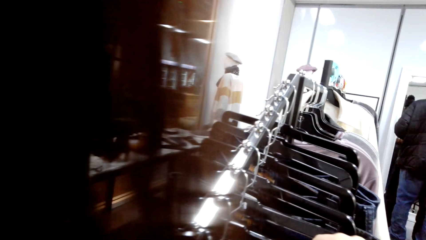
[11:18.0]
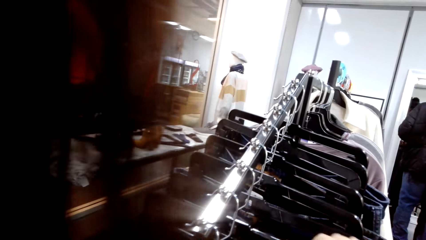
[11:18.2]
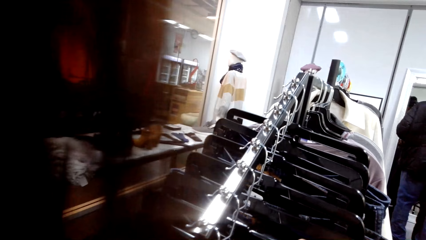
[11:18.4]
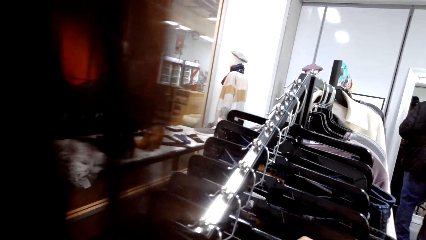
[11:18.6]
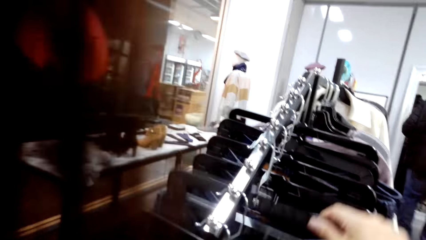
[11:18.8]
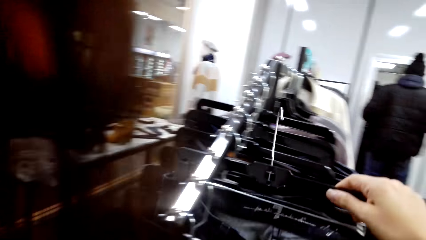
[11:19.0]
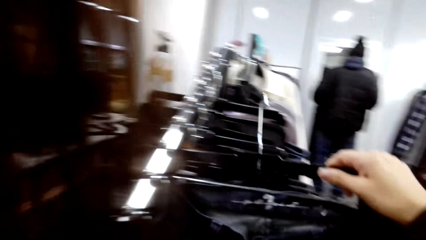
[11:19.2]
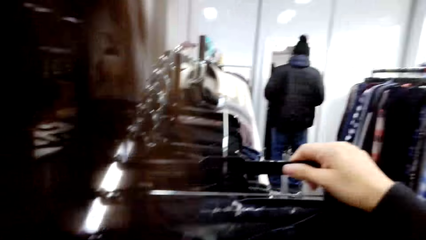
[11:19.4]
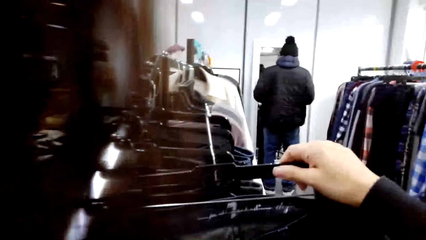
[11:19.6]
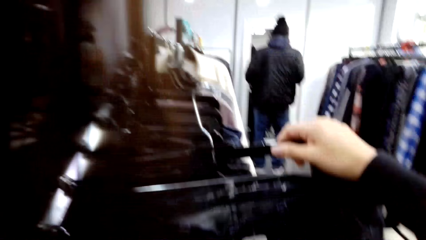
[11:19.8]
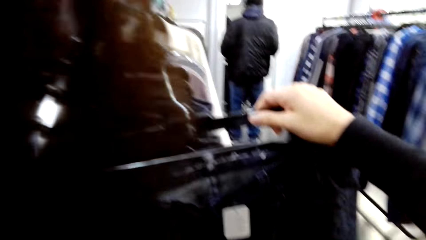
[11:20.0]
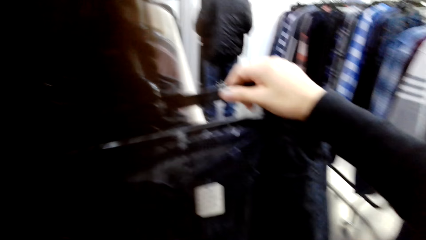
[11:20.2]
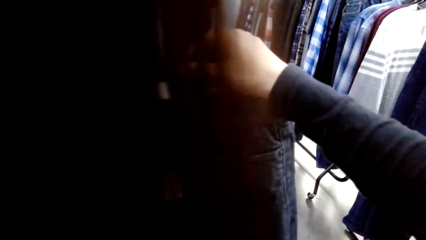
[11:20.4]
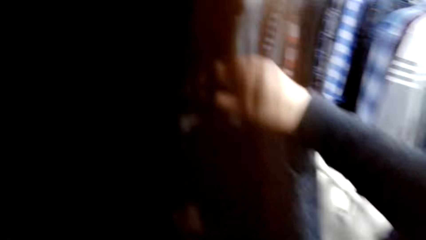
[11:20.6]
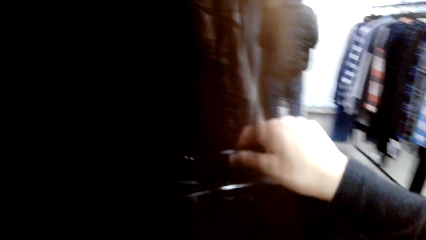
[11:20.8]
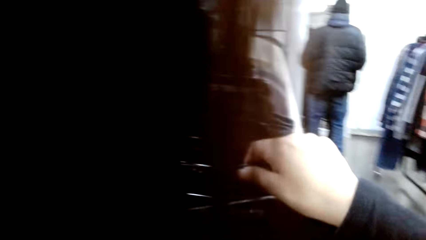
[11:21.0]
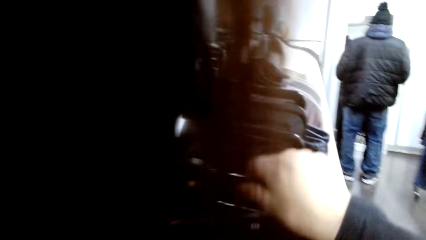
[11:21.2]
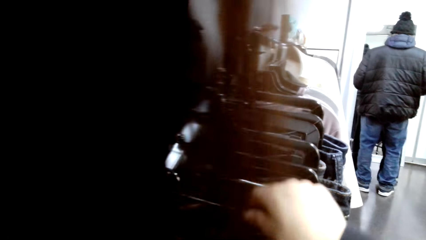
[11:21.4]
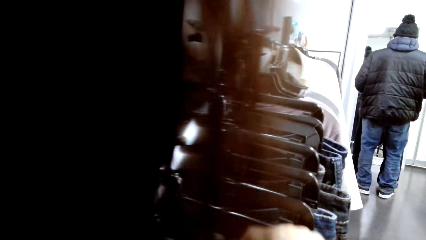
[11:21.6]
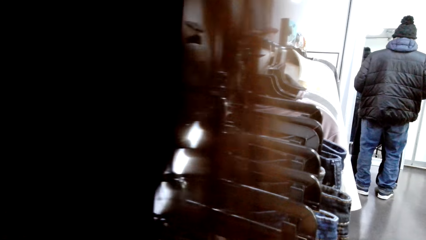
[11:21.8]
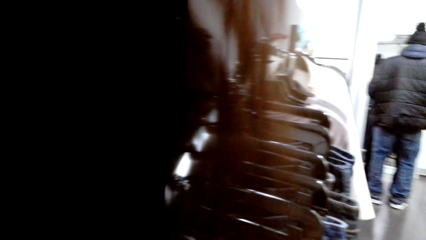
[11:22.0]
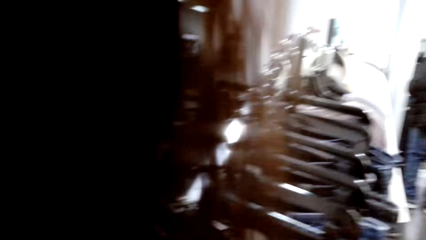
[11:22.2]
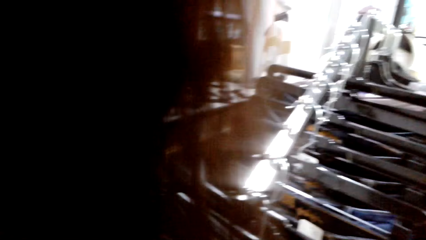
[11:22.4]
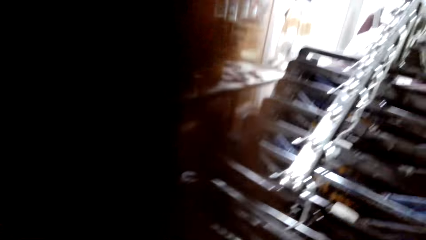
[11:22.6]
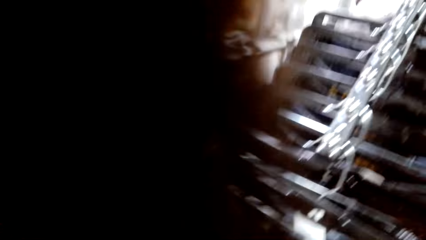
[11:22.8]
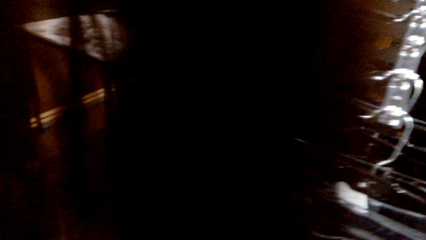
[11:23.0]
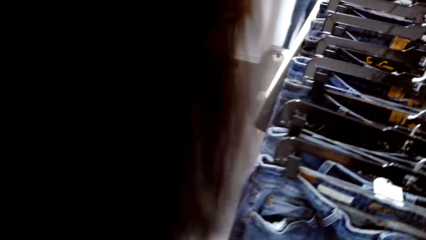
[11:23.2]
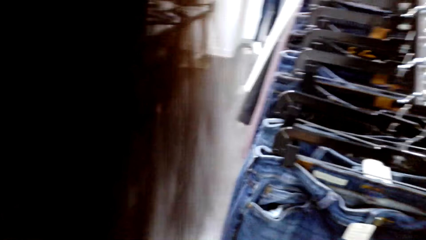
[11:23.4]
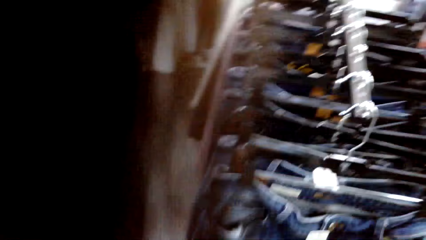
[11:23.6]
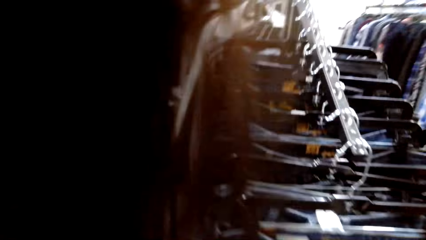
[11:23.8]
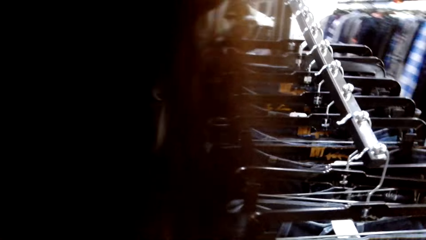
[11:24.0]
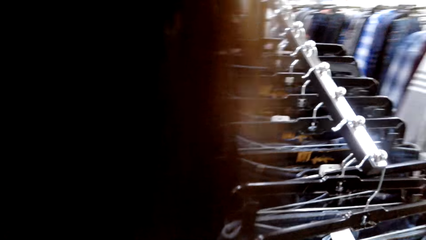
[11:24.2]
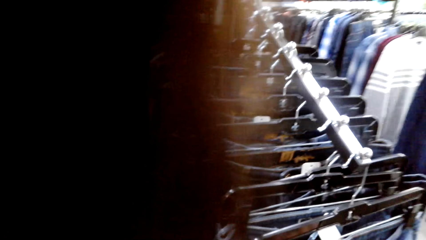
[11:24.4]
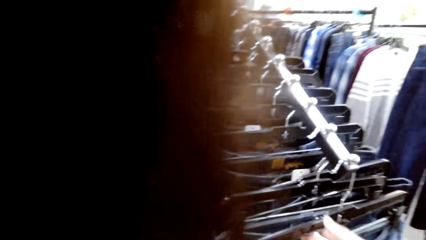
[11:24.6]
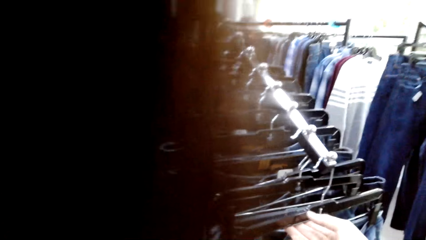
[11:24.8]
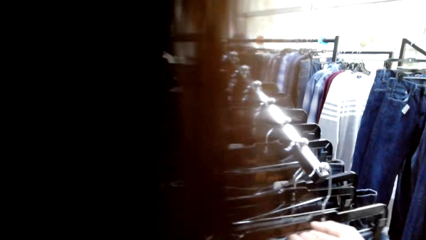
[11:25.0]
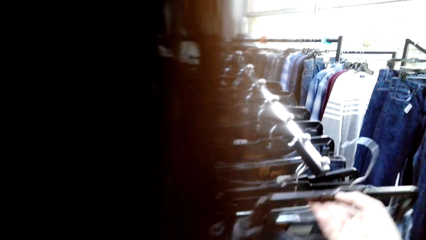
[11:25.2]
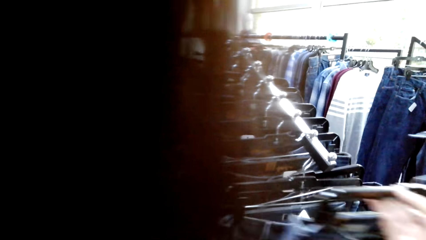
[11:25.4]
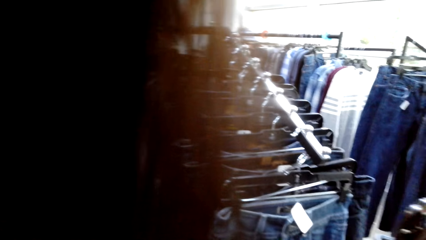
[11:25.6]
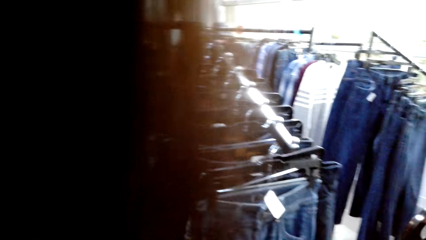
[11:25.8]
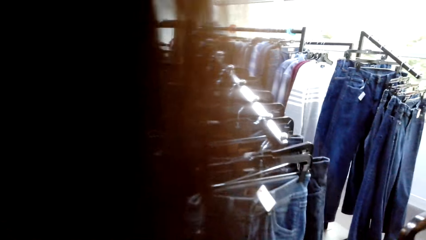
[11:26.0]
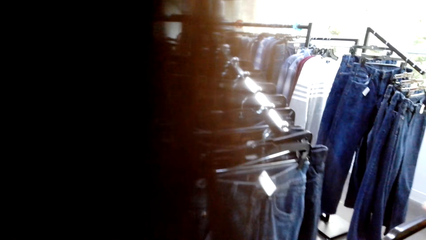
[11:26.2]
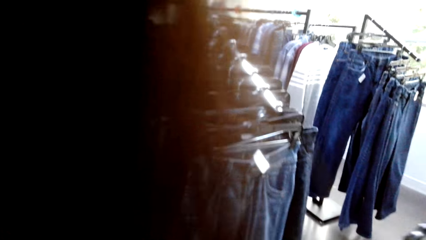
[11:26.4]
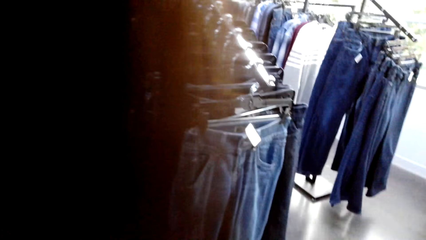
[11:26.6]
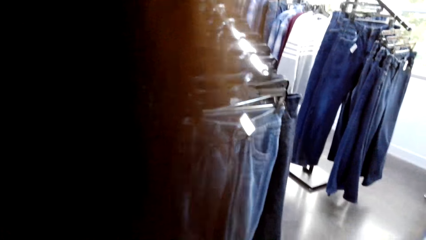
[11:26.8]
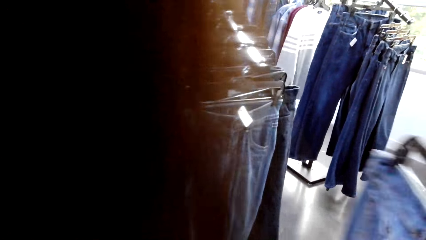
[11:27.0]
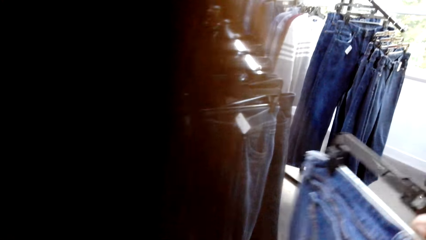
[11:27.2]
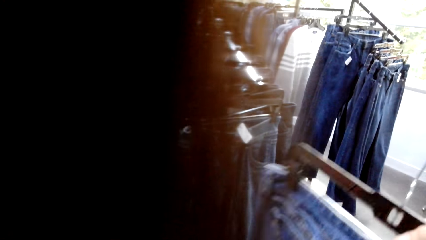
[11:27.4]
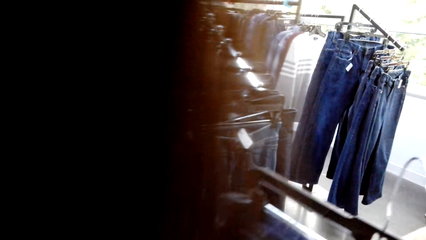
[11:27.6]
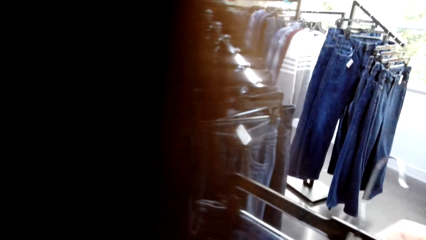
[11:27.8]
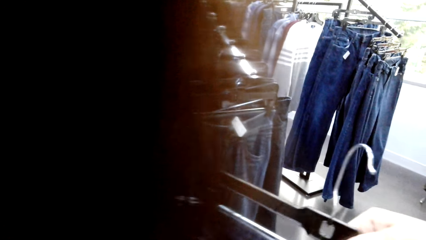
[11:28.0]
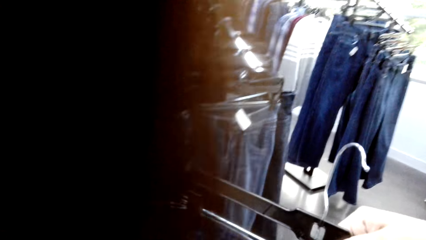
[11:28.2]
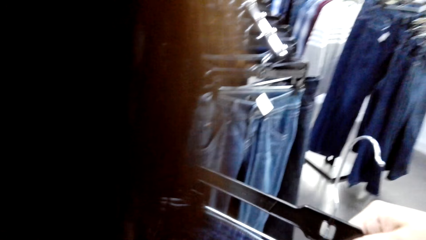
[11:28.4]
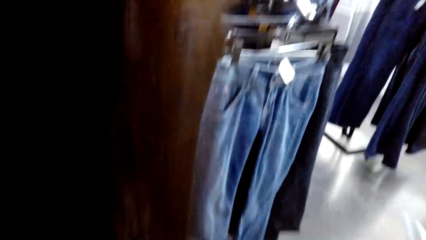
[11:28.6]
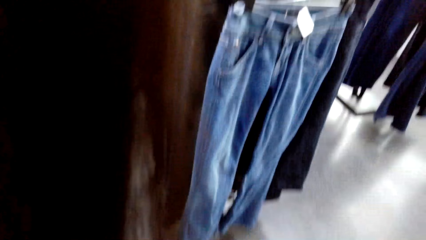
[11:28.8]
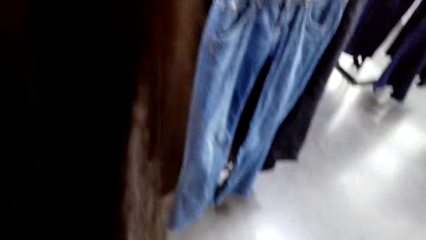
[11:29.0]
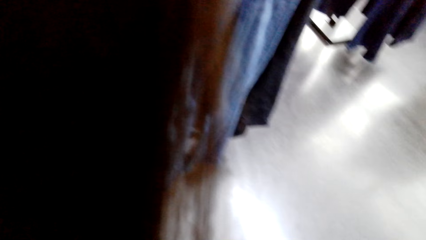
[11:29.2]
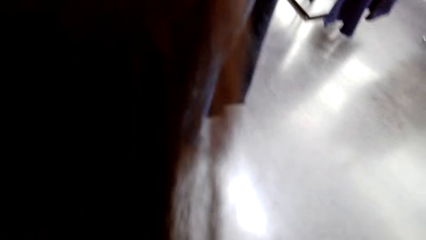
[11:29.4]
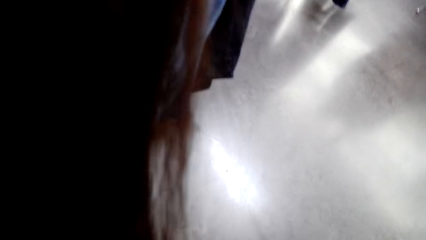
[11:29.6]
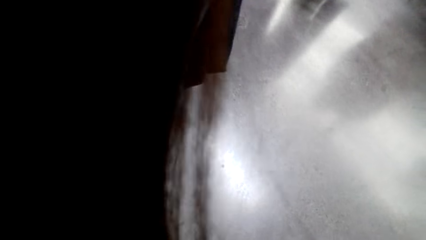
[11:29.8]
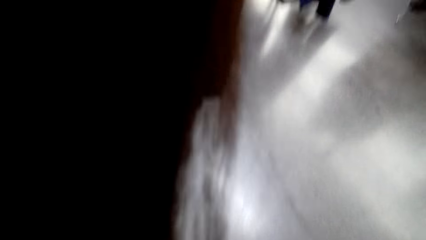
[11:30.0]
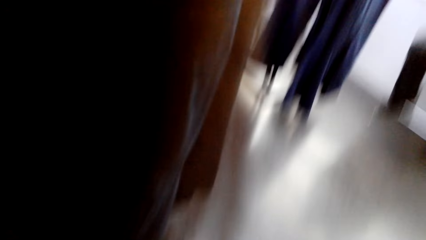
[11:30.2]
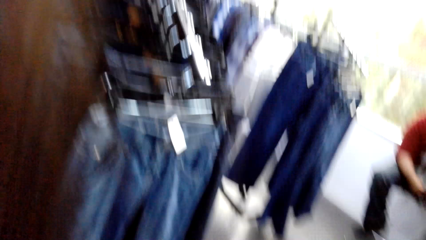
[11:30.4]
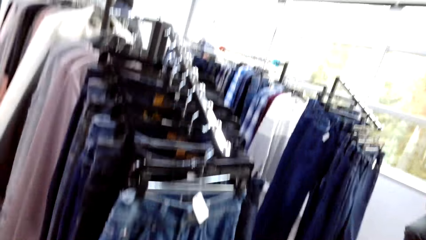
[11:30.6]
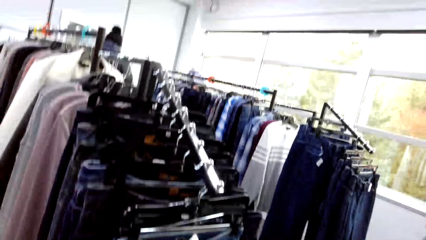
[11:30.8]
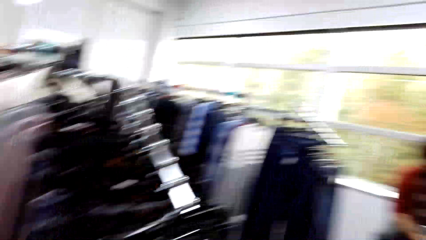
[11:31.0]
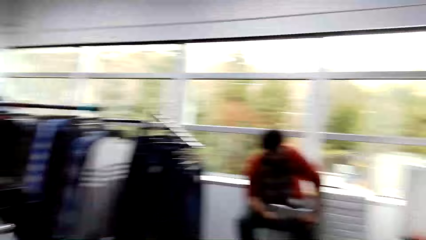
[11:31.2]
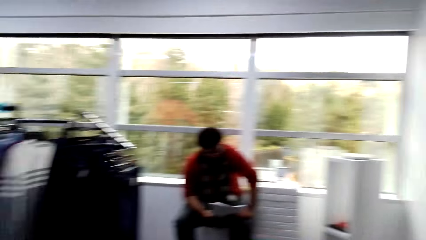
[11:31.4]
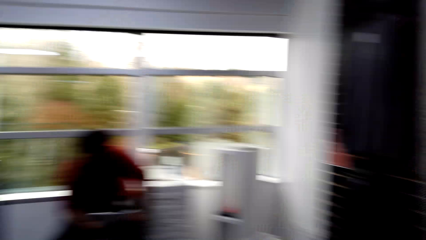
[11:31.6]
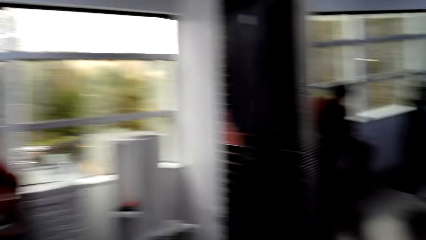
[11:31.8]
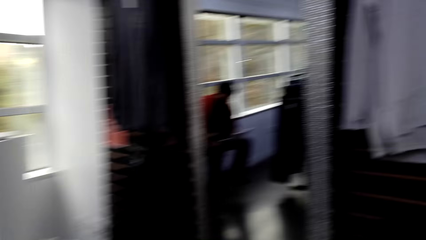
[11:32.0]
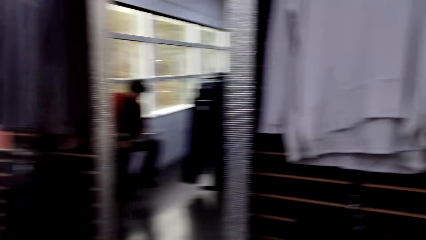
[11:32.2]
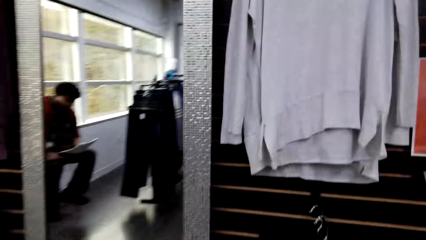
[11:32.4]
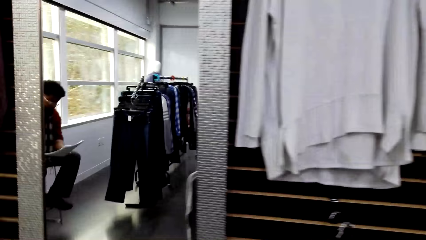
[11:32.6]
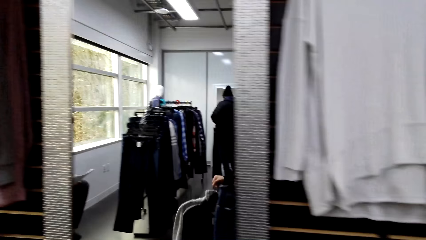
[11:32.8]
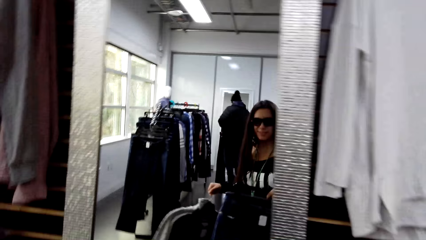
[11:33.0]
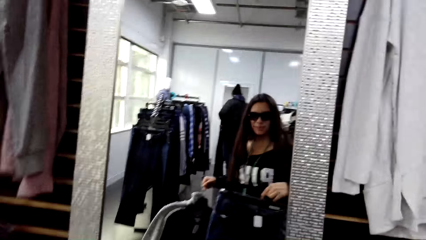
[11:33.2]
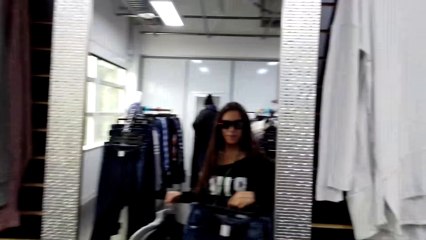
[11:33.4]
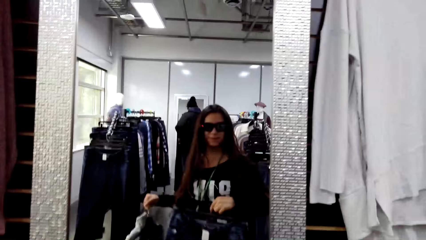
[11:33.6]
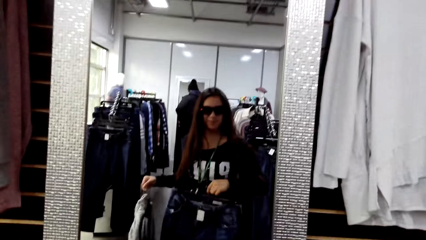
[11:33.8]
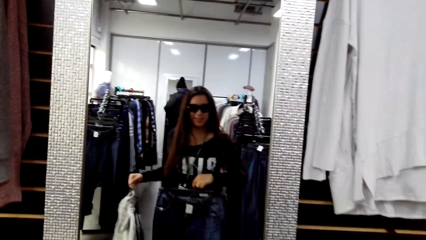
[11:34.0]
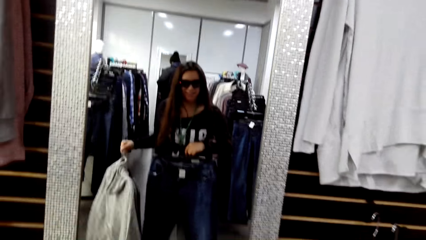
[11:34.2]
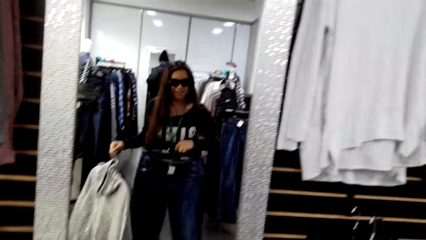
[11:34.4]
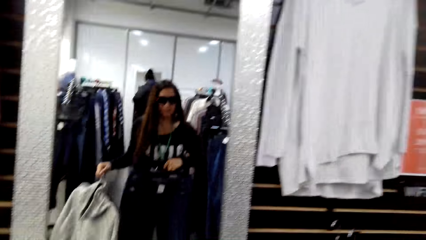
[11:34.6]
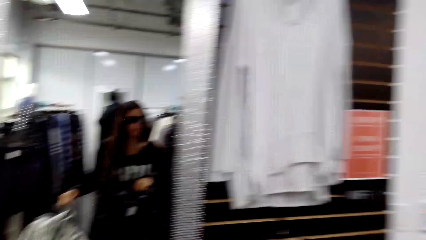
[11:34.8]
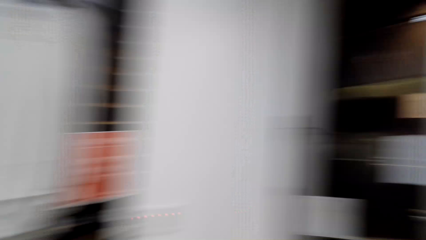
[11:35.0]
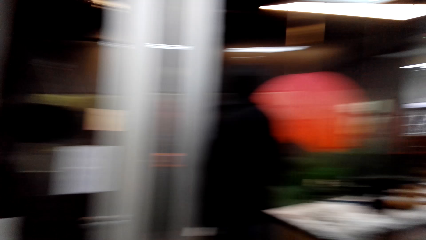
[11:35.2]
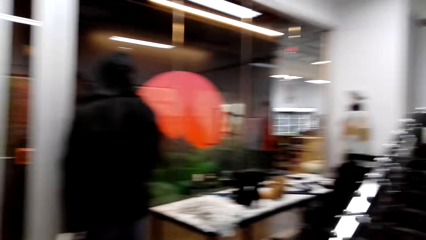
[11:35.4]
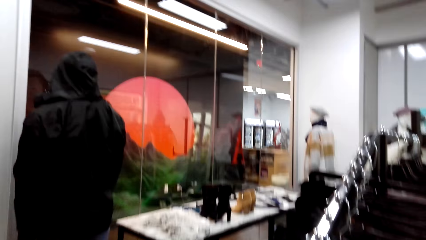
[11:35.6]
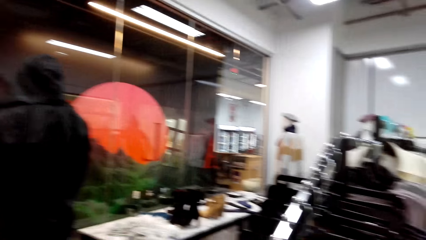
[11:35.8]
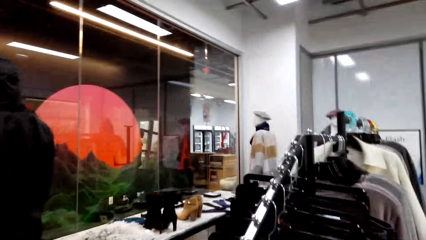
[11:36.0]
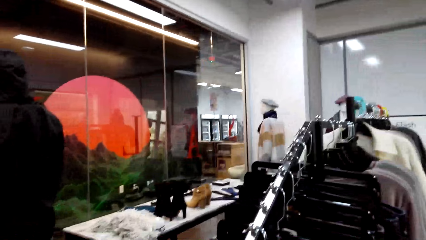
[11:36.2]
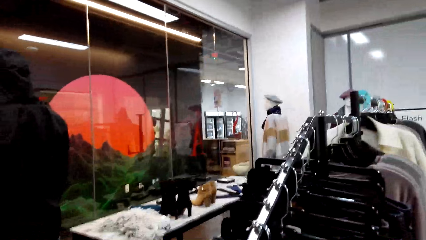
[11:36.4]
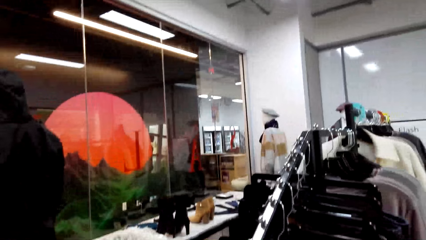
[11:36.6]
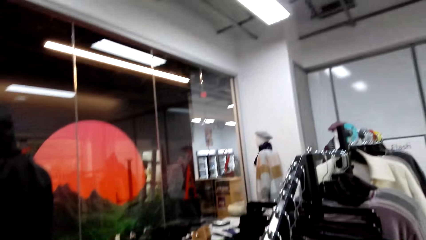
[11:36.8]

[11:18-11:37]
The camera wearer lifts a hanger with a trouser or jeans from a hanging line. They lift another hanger with a trouser from the hanging line. They look around the boutique. They hold the jeans at the mirror. They fit the trouser. They look around the boutique. They turn around the shop.
